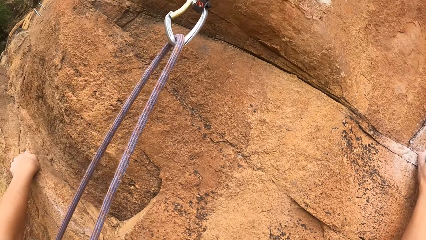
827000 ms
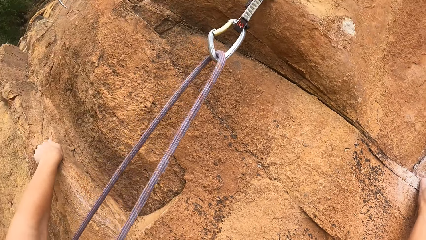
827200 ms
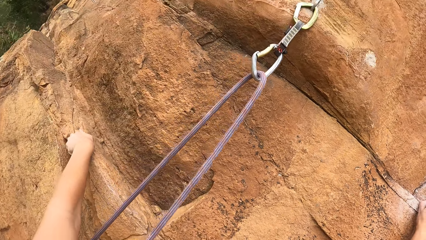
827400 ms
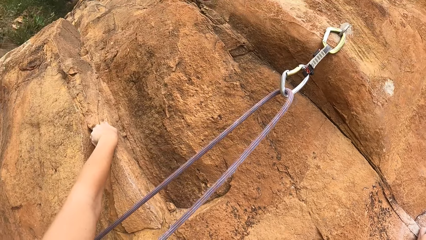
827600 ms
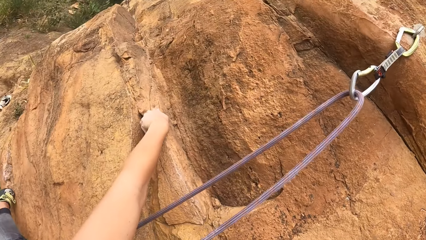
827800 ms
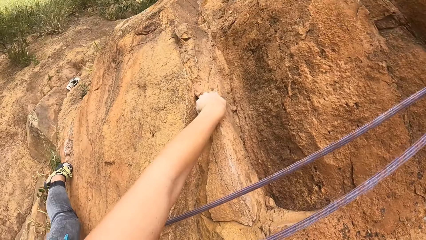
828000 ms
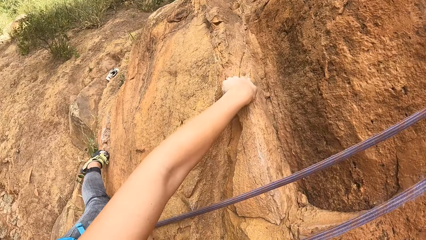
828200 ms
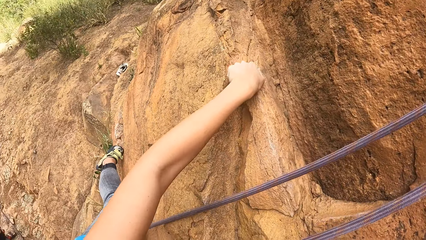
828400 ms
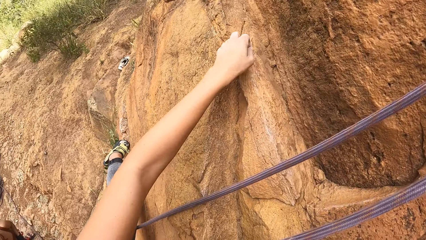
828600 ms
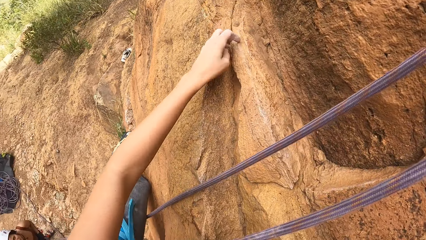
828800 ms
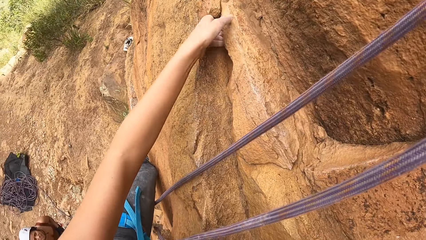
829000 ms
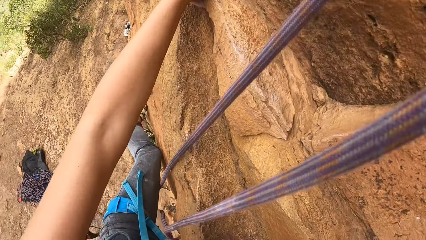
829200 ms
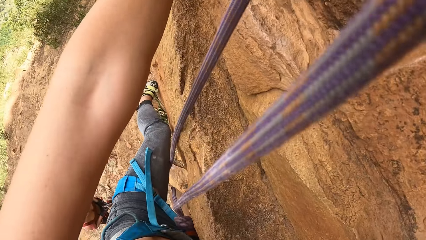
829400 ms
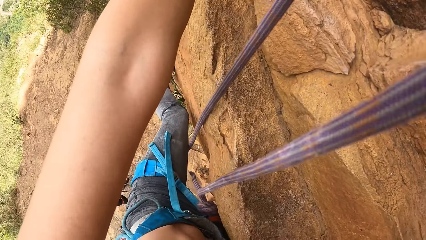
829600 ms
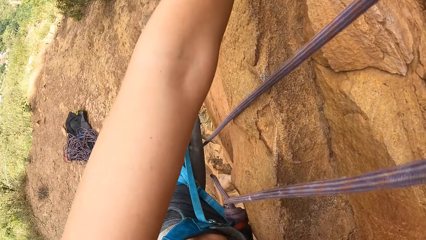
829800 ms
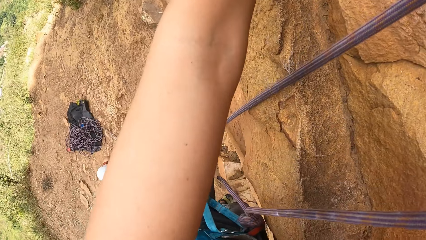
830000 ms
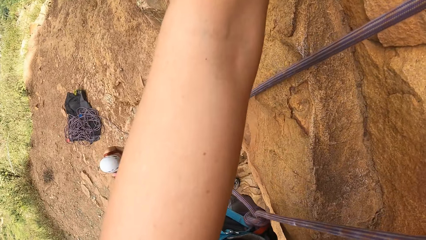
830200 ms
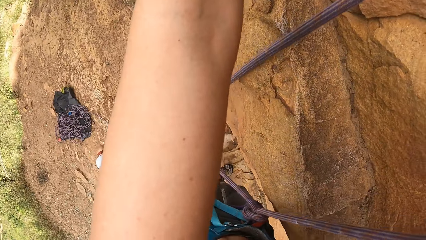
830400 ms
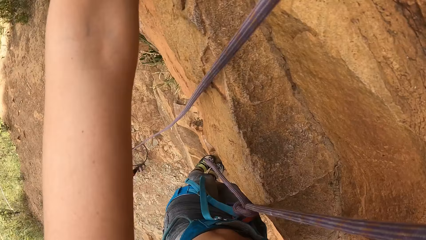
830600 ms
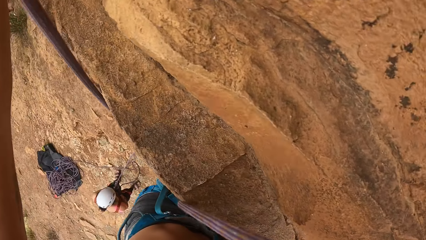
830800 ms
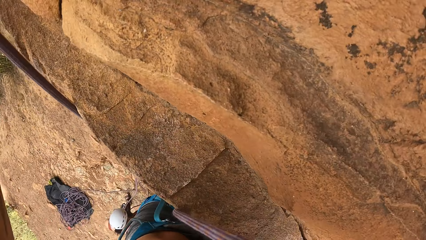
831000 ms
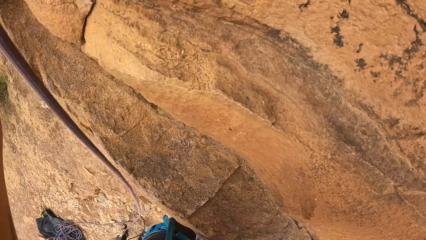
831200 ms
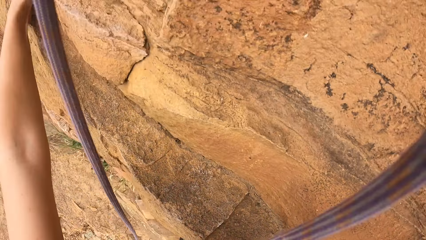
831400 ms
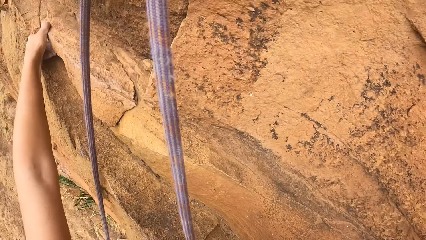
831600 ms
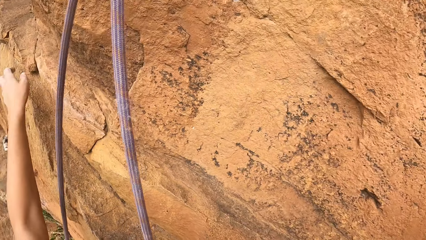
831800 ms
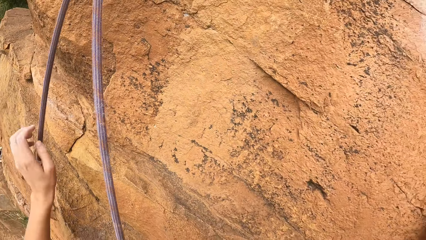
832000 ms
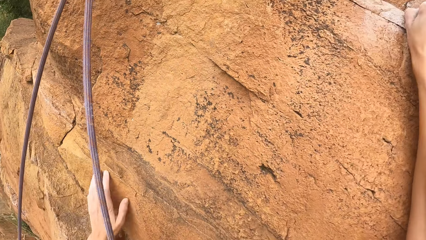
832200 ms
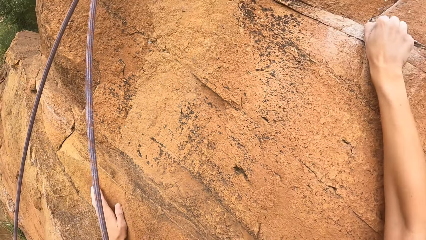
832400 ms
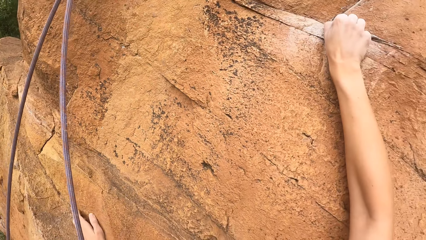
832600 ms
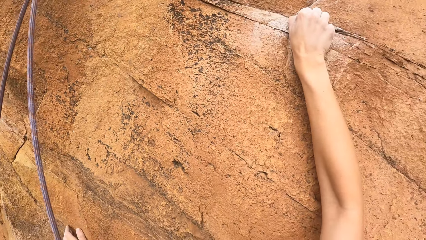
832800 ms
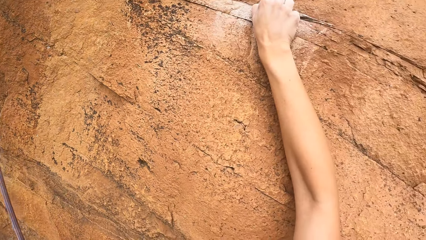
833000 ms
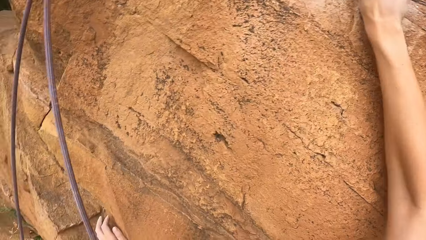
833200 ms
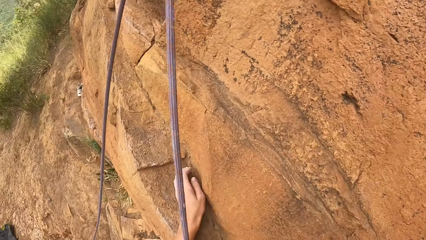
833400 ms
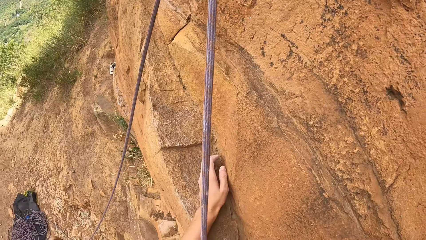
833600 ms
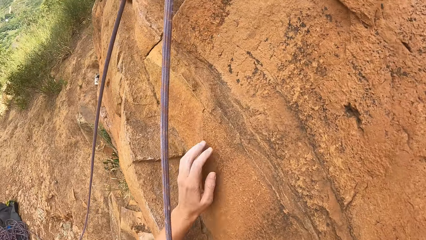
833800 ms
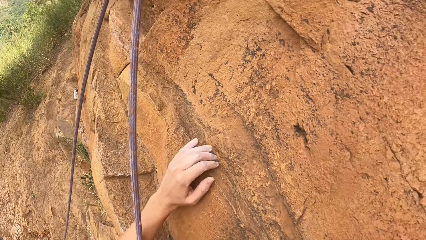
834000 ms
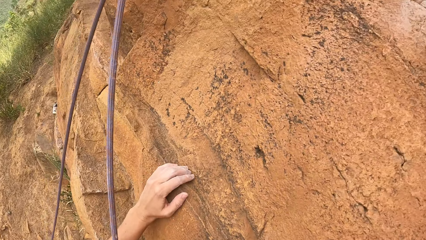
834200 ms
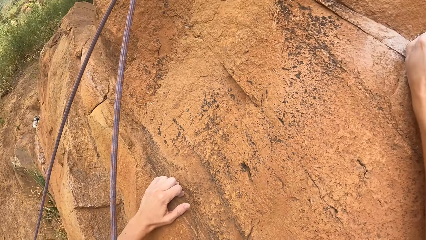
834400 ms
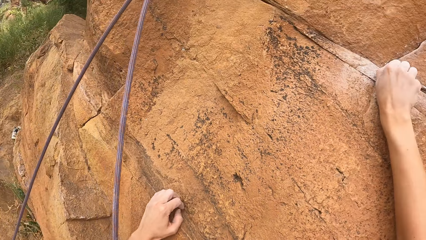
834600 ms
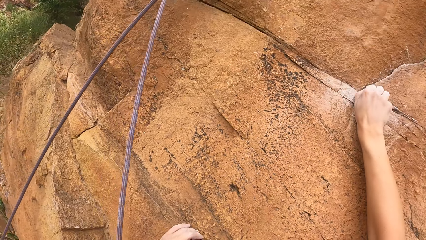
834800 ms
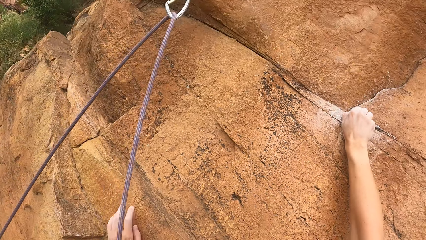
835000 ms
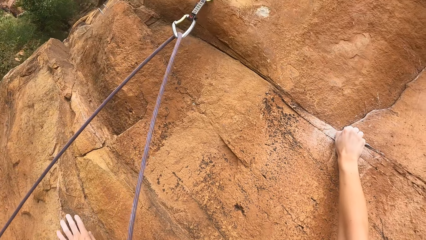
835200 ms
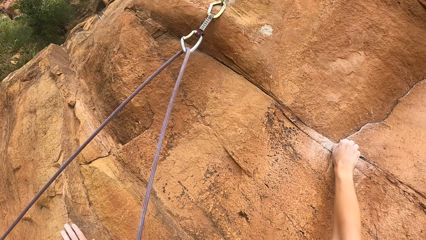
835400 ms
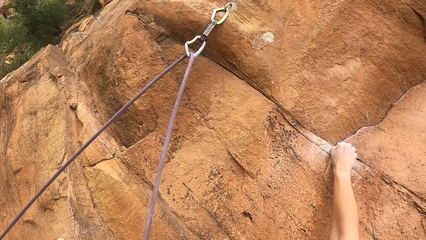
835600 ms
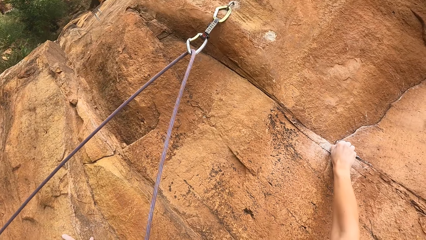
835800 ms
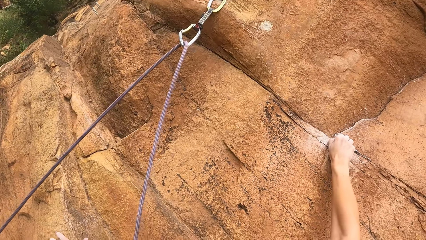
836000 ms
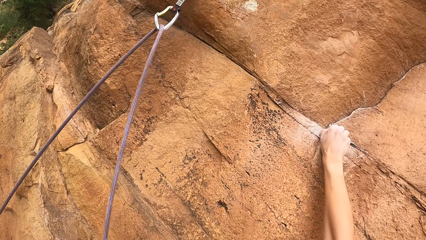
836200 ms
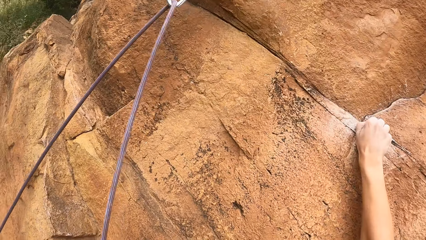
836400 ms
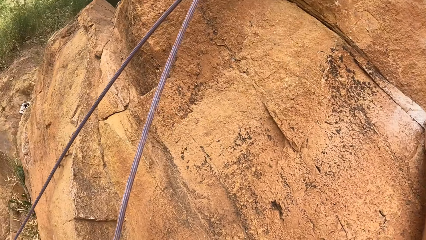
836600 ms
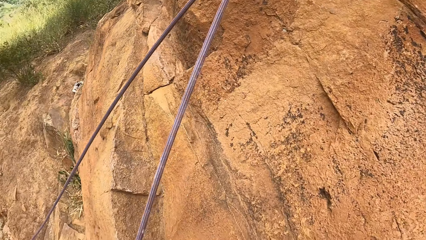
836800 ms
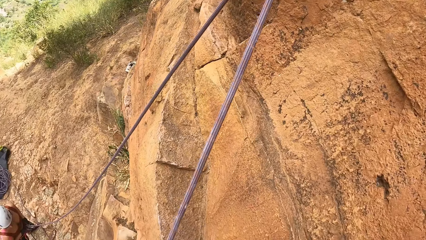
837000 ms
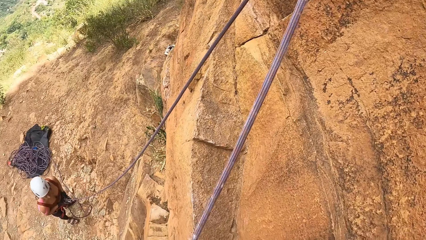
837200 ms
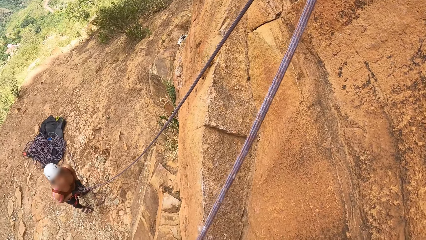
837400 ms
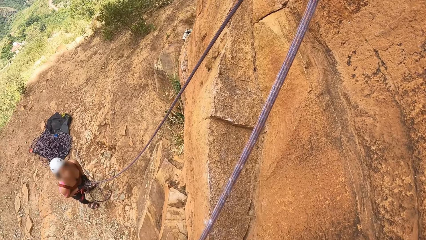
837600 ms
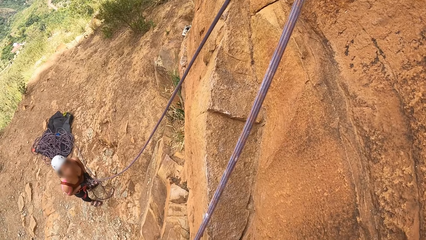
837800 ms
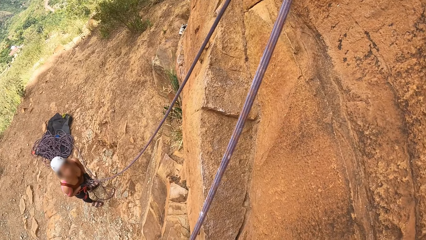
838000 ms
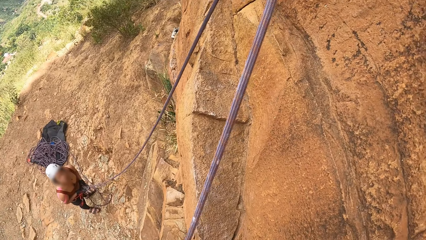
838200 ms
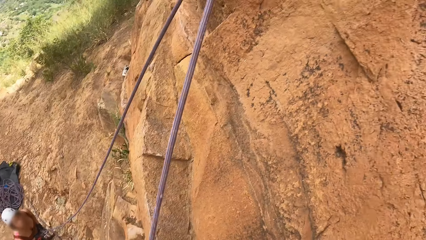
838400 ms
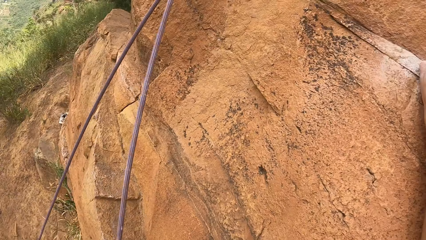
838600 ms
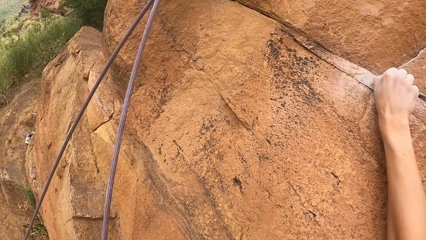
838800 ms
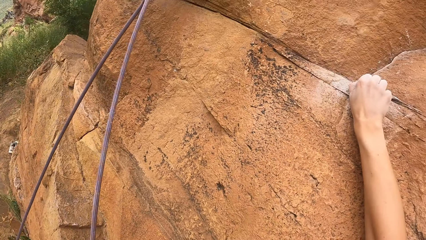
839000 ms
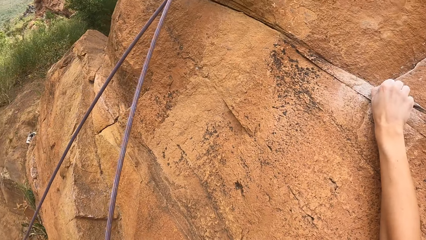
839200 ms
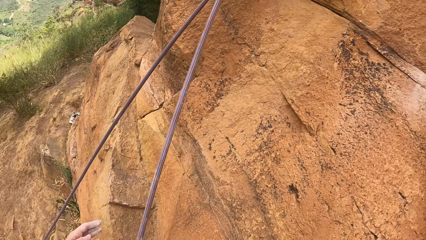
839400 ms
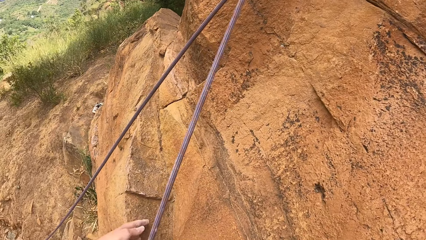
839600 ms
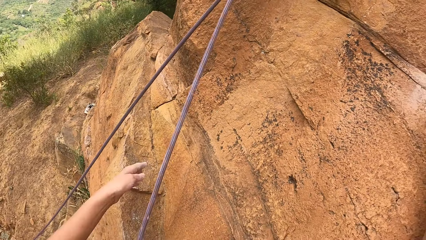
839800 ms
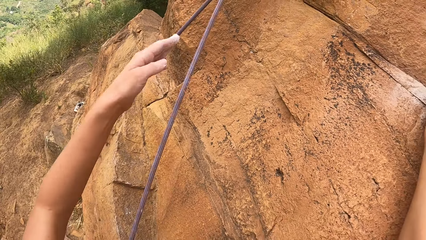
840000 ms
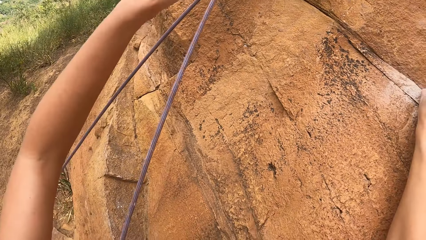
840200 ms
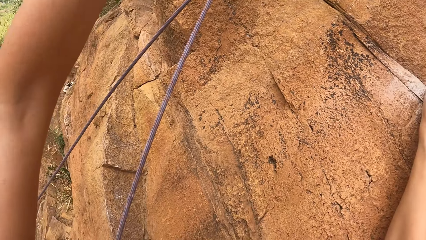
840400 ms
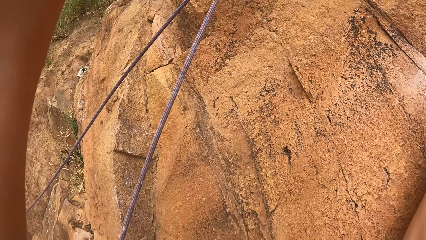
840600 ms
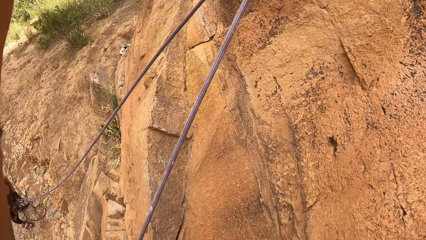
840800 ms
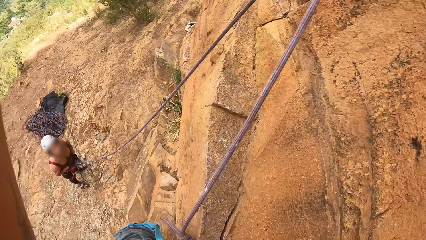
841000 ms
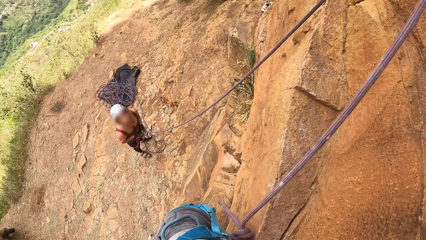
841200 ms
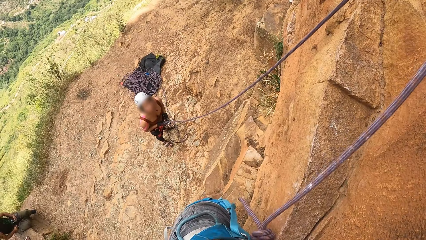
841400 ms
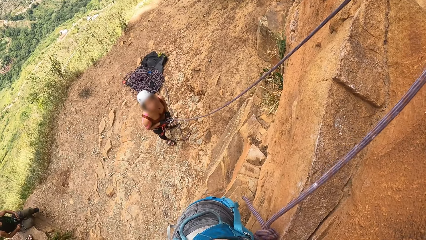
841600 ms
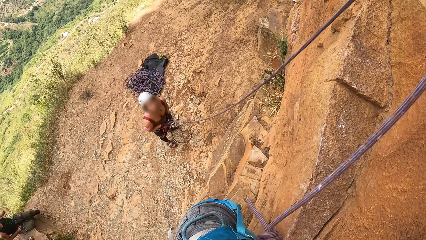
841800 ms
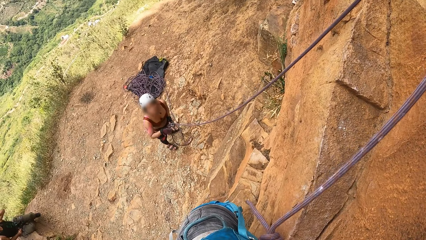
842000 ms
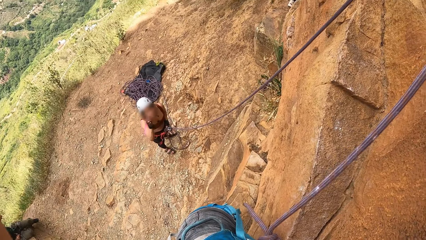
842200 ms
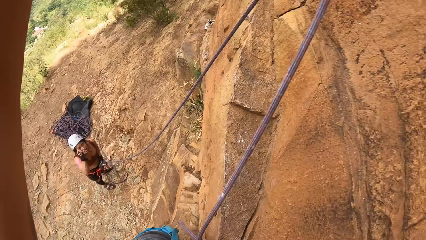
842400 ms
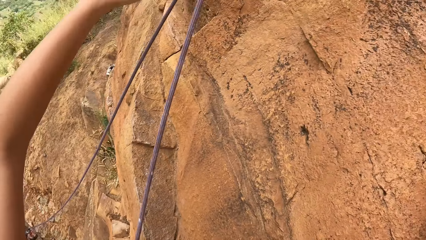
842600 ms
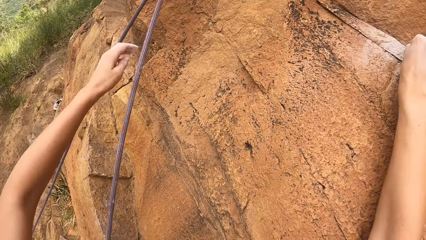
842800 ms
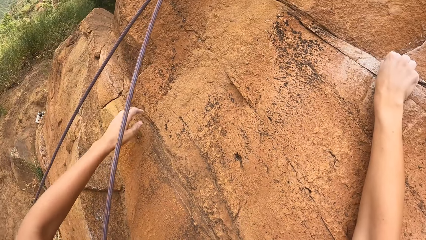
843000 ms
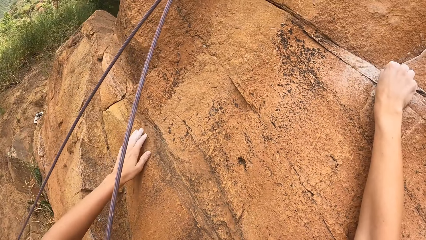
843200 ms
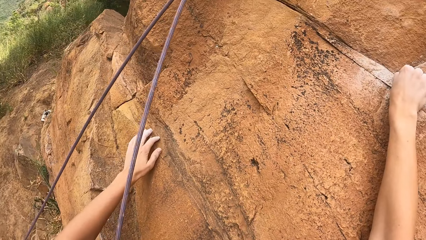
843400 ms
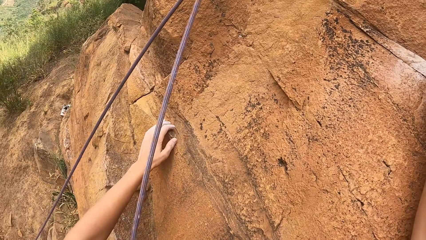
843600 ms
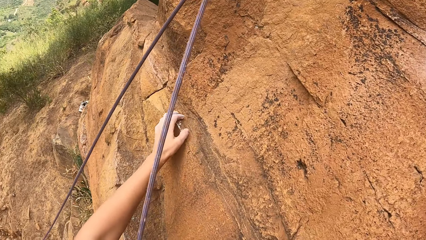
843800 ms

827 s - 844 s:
The camera wearer looks down. They climb the rock. They look down. They raise the hand. They look around the field.
